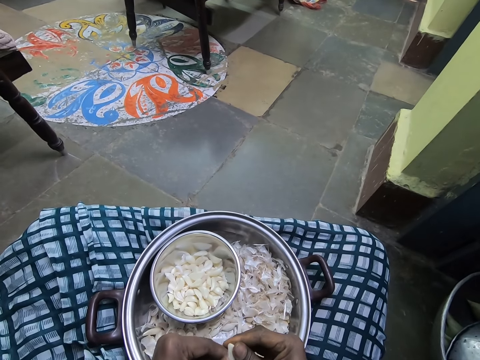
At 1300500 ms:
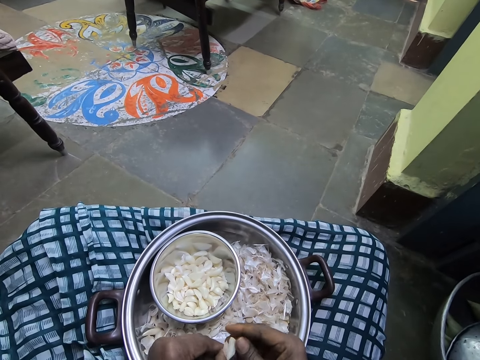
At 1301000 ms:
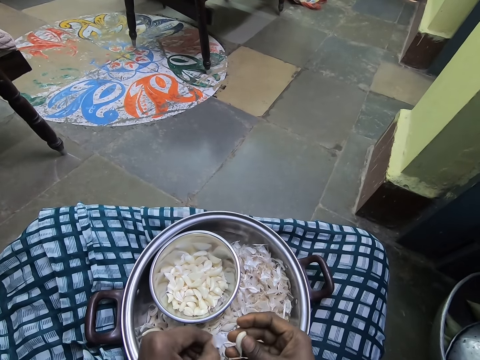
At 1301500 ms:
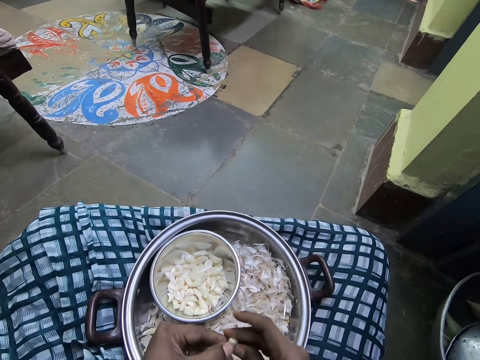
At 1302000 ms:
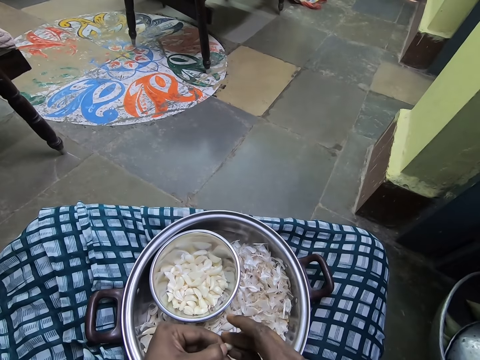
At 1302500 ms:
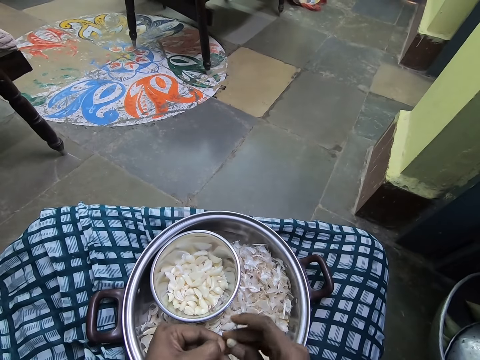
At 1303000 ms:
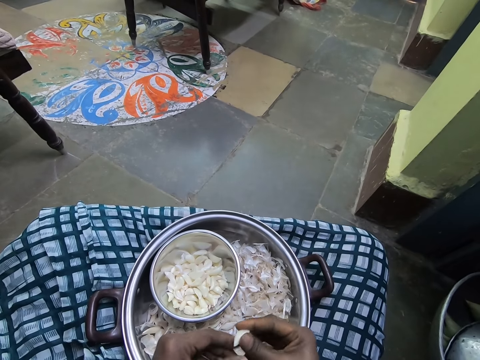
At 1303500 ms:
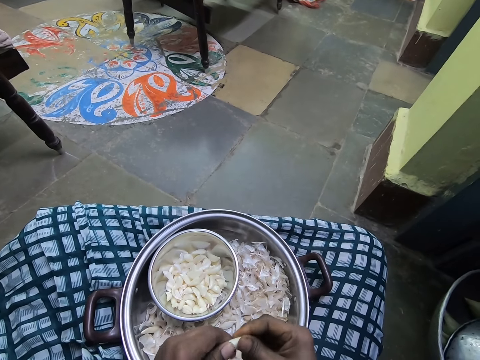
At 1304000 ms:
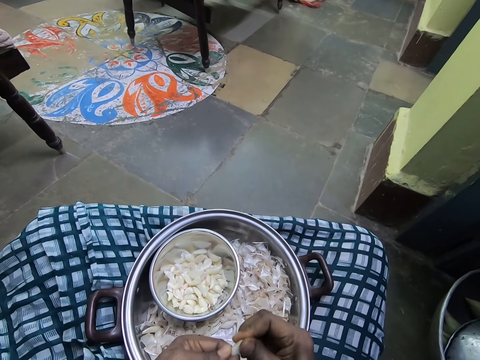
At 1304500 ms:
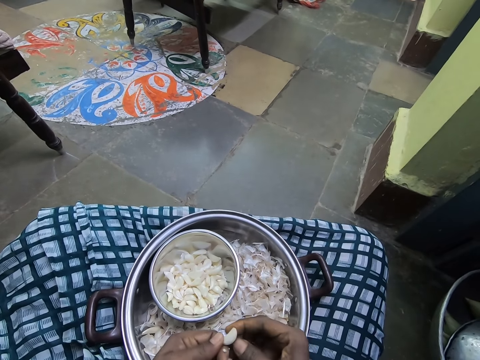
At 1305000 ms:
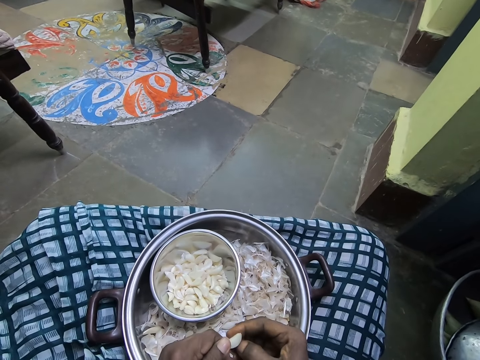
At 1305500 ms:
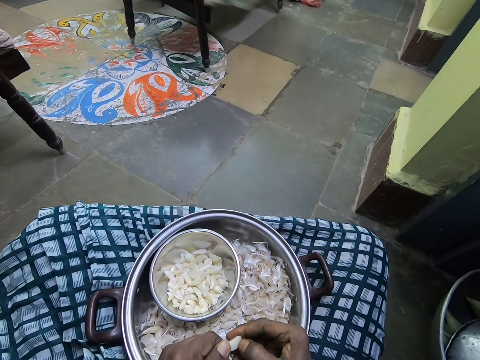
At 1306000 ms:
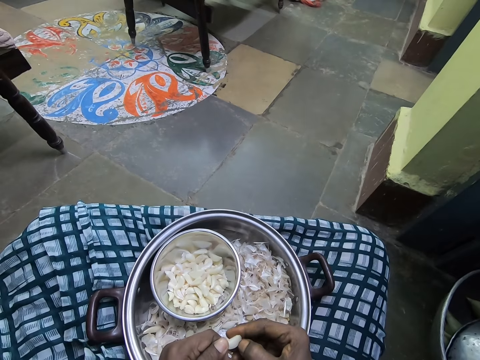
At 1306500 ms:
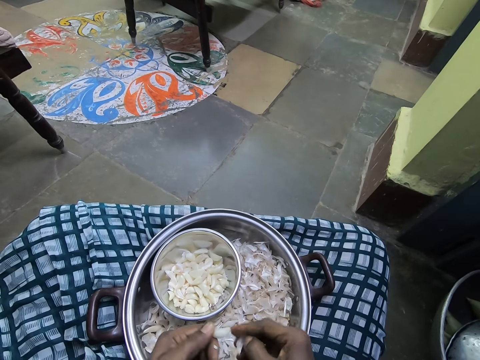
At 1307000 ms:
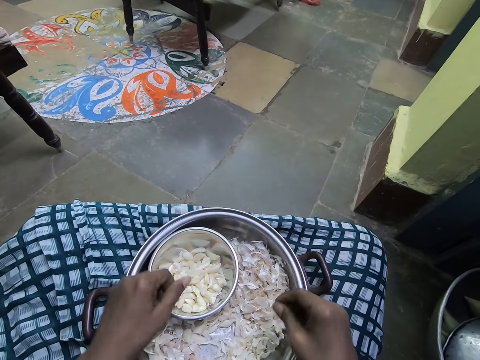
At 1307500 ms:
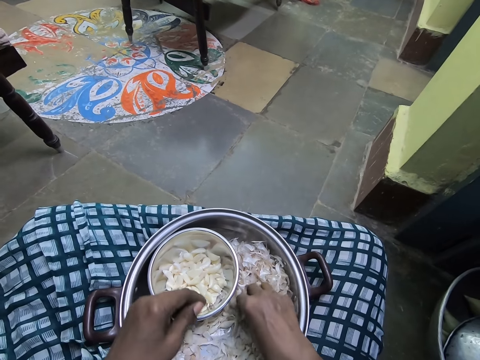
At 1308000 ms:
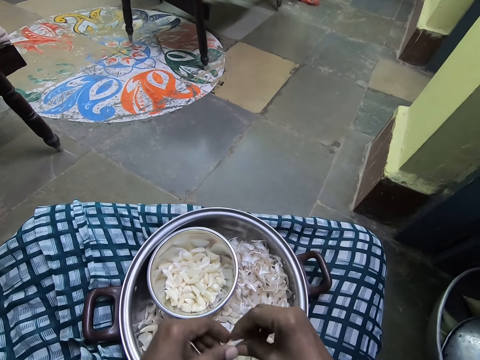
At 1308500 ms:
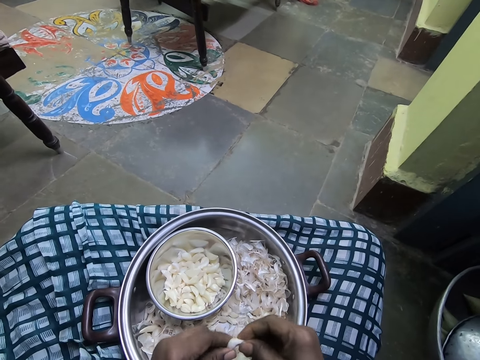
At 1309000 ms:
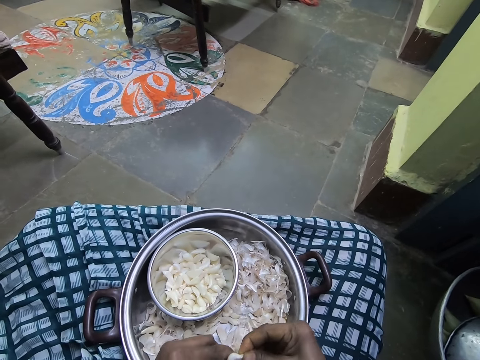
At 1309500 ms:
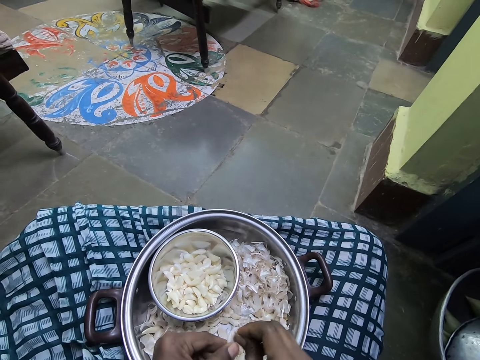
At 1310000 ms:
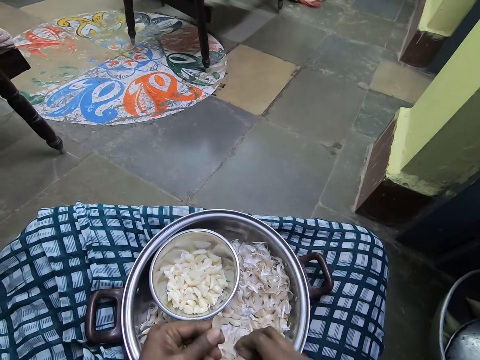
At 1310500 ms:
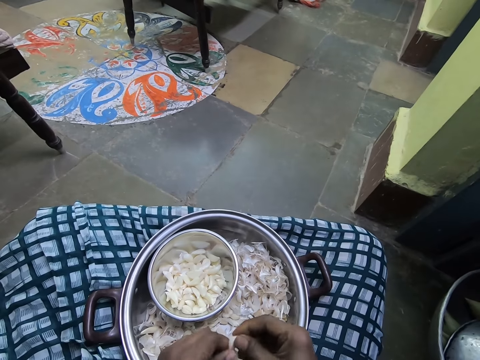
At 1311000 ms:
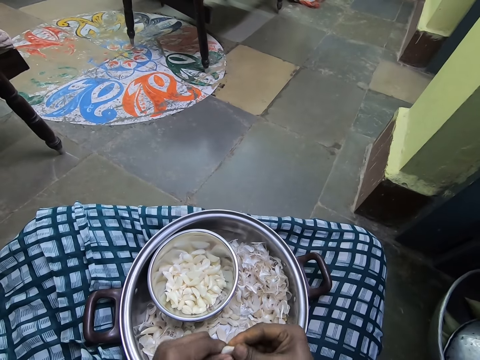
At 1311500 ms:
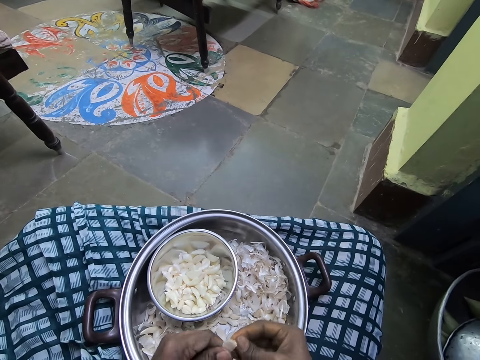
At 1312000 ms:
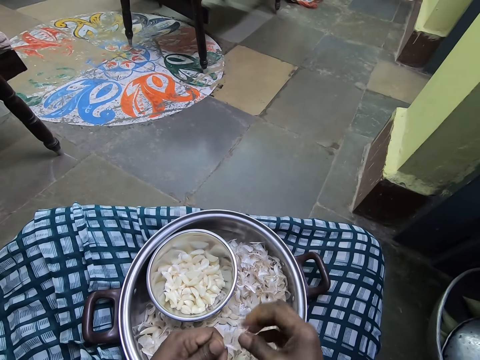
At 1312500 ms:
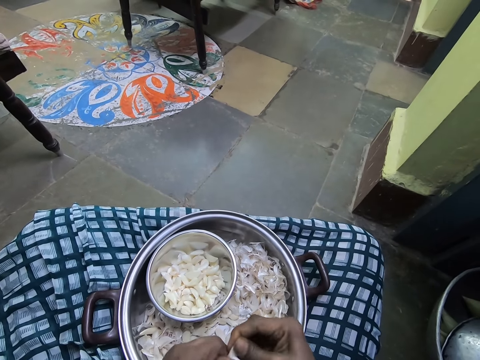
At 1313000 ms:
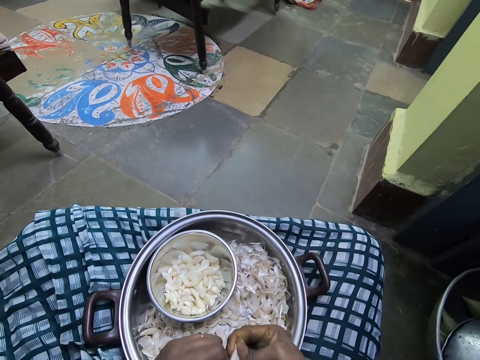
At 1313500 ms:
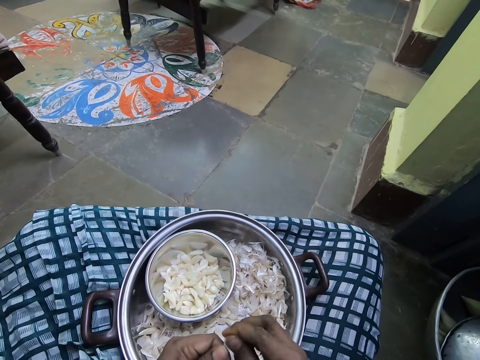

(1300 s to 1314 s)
The camera wearer drops the garlic in the small bowl. They pick the garlic from a cooking pot or bowl. They peel off the garlic.

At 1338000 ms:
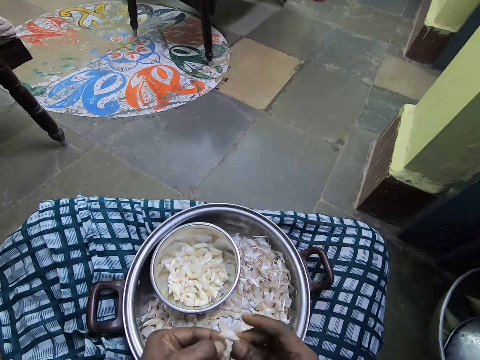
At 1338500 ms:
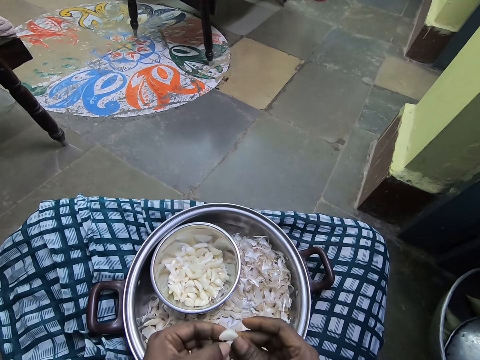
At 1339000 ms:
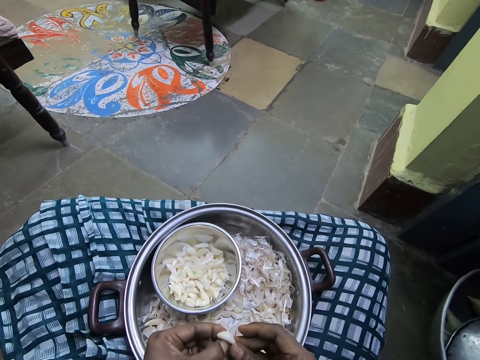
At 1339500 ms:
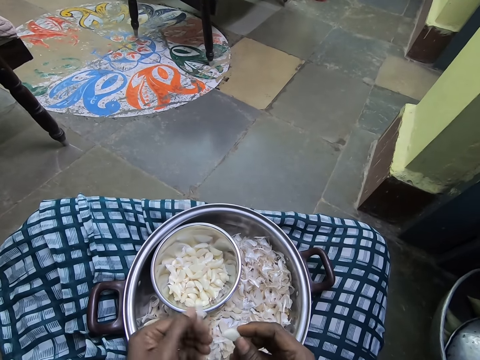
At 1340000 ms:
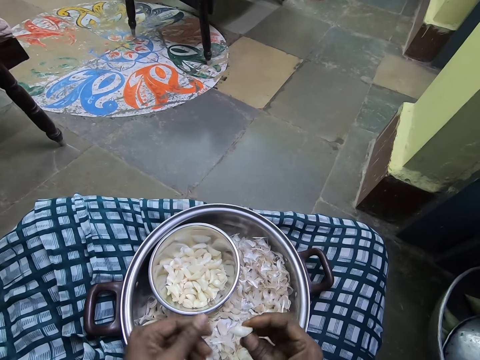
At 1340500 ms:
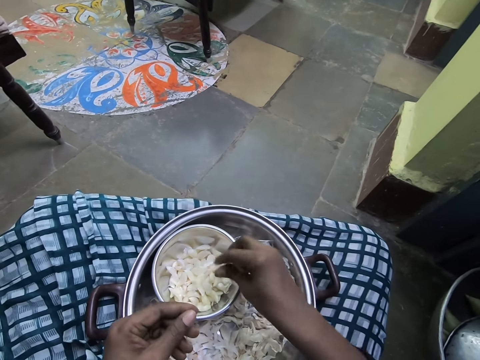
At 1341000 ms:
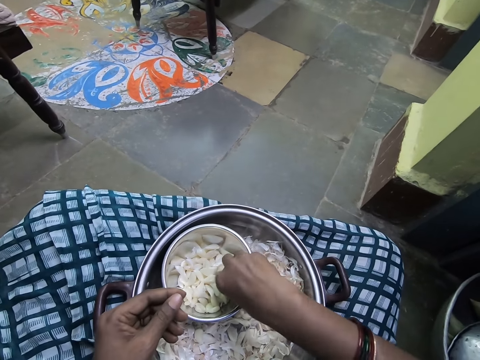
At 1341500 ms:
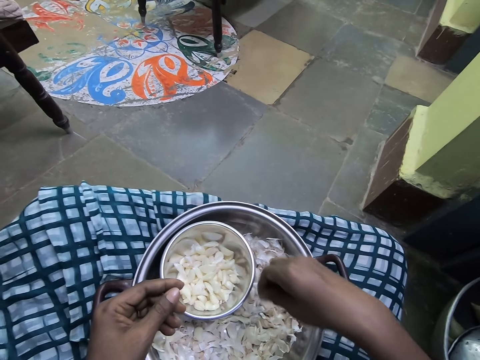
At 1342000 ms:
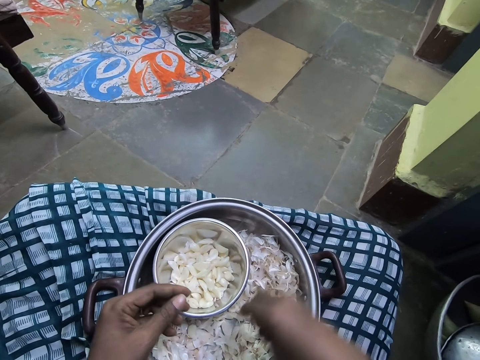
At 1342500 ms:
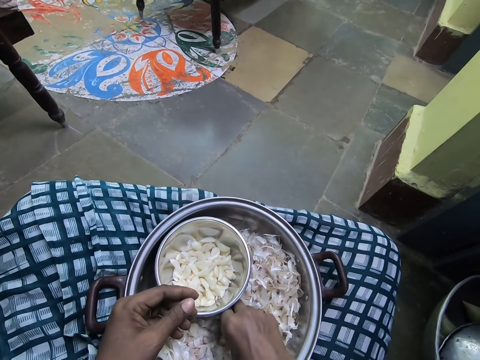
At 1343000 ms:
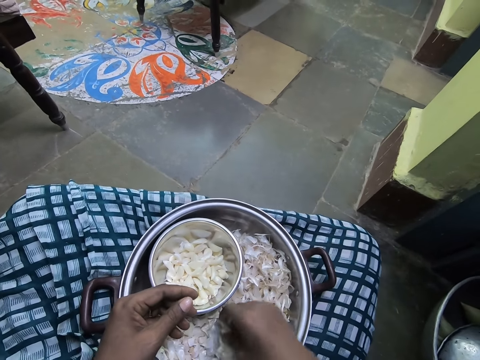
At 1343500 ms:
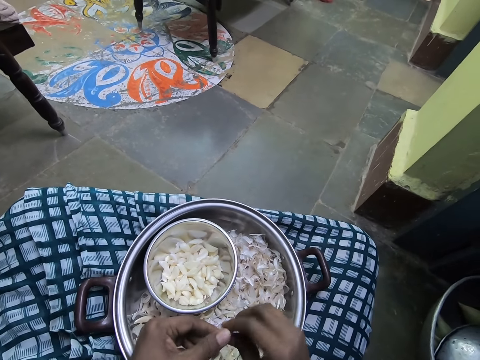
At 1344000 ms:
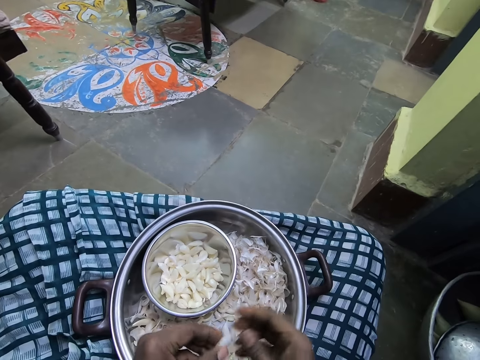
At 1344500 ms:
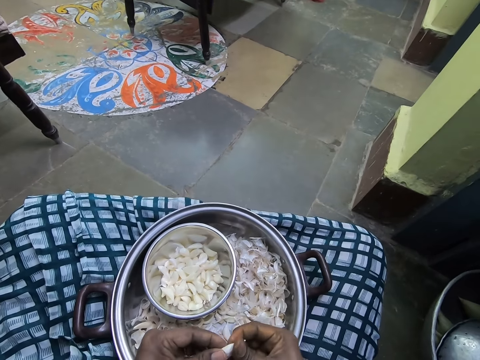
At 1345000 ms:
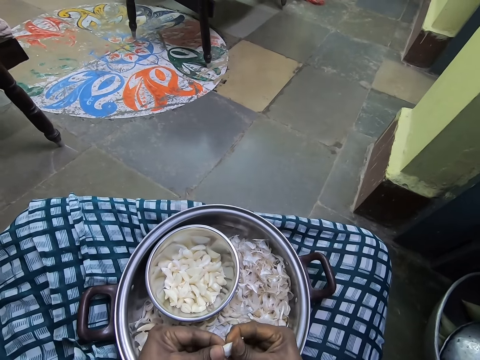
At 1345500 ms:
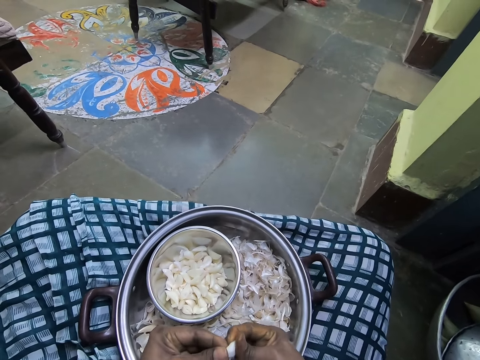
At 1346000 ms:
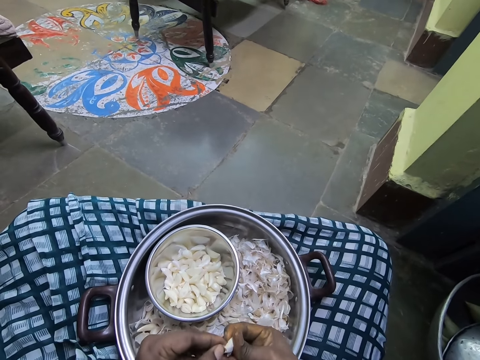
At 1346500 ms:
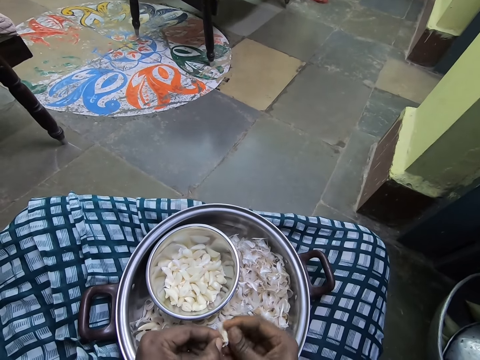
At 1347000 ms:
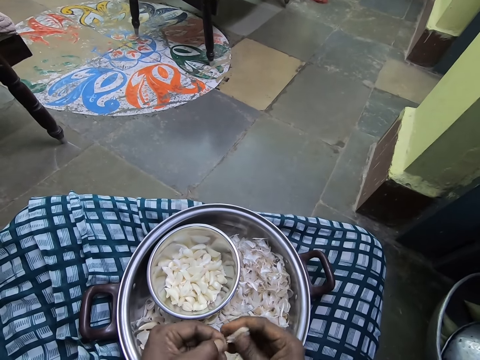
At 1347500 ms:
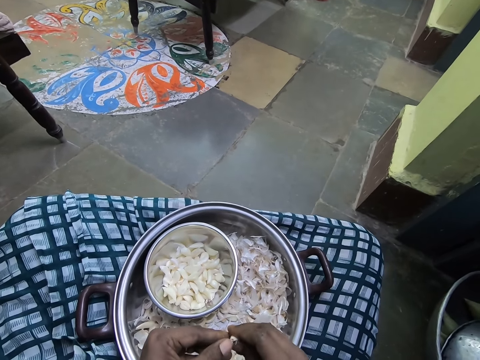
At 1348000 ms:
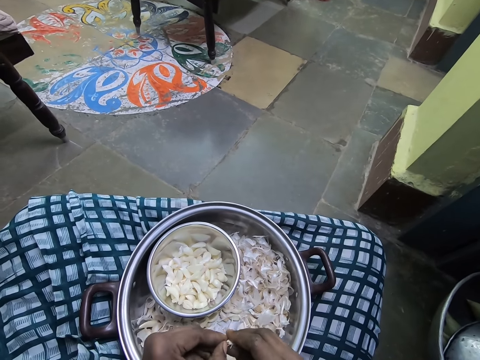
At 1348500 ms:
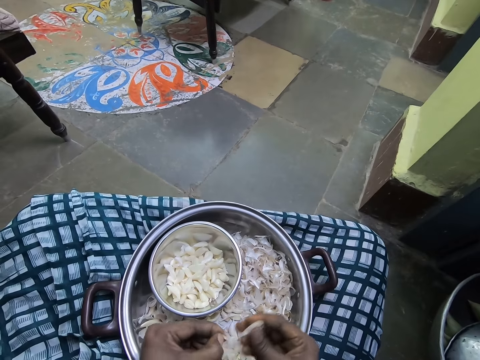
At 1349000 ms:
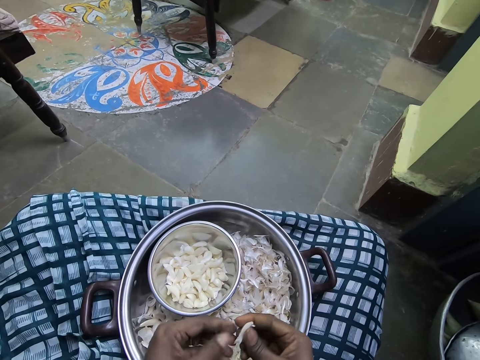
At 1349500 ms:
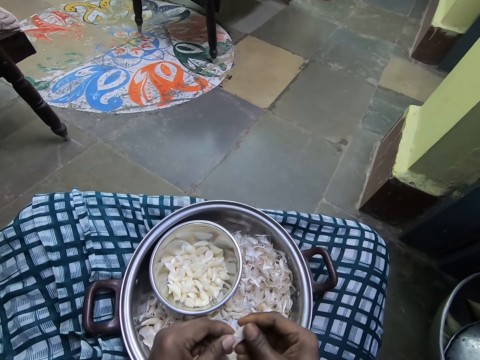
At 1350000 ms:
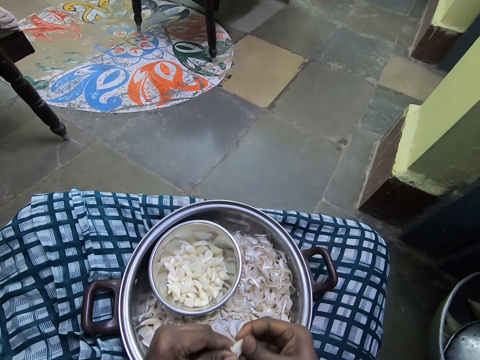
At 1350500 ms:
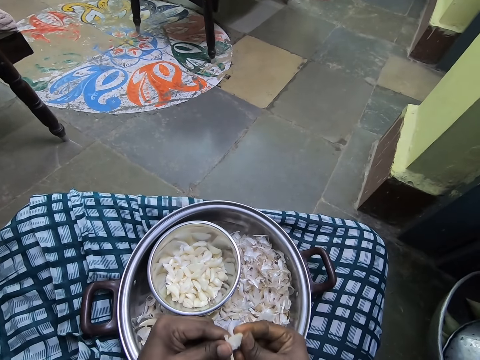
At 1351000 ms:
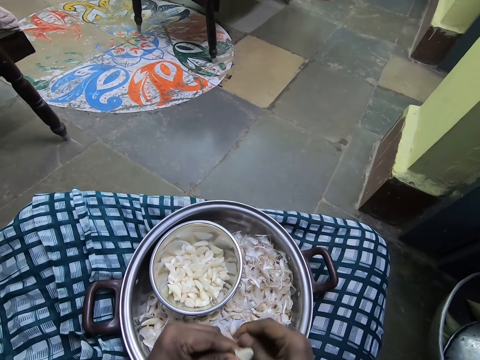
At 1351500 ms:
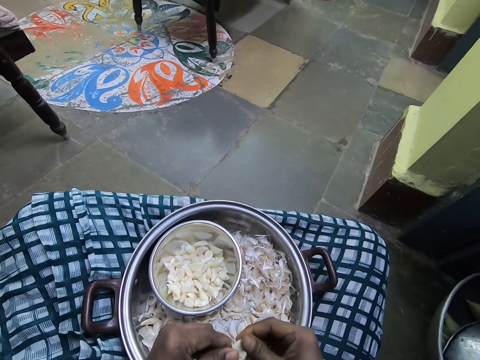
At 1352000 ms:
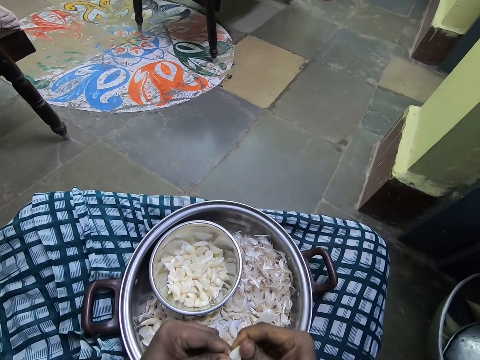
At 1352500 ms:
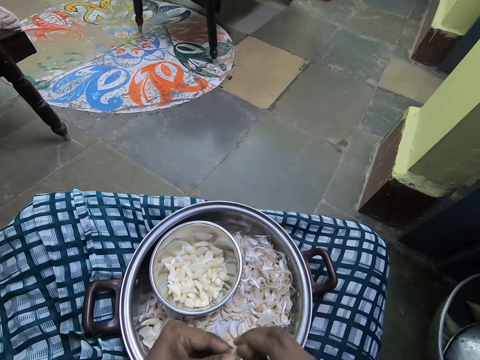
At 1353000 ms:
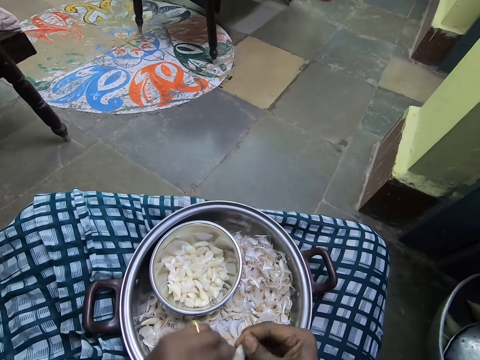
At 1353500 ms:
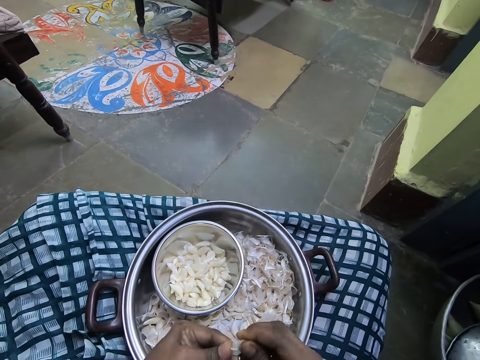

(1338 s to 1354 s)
The camera wearer drops the garlic in the small bowl. They pick the garlic from the bowl. They peel off the garlic.
